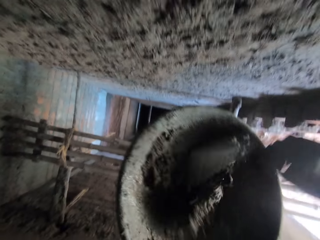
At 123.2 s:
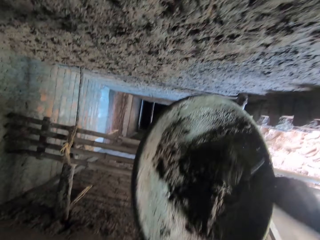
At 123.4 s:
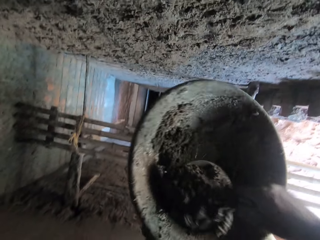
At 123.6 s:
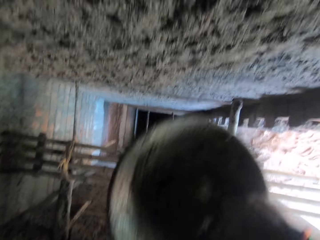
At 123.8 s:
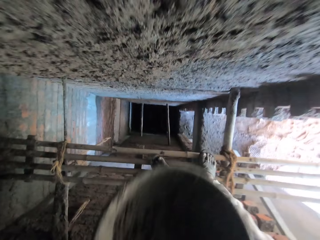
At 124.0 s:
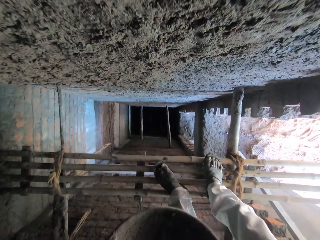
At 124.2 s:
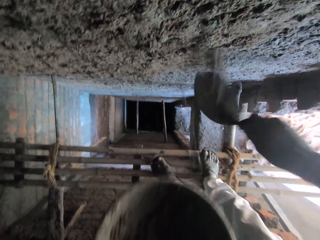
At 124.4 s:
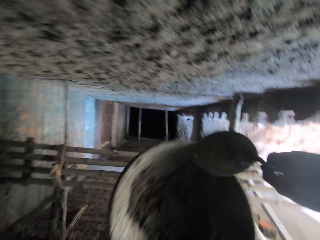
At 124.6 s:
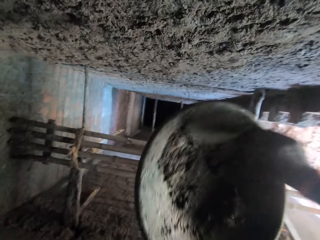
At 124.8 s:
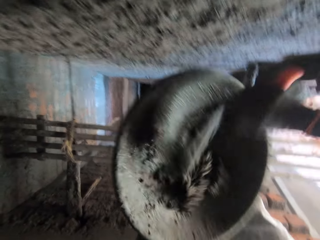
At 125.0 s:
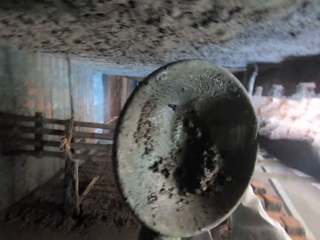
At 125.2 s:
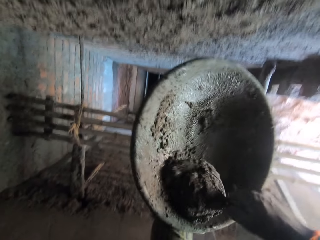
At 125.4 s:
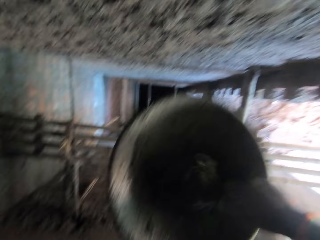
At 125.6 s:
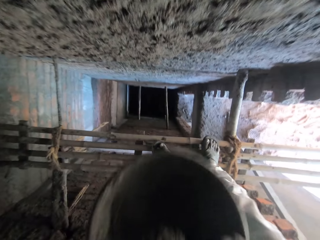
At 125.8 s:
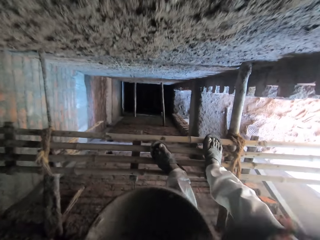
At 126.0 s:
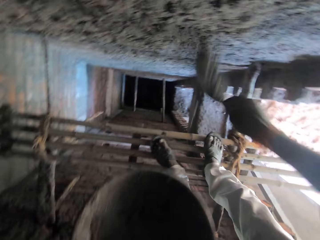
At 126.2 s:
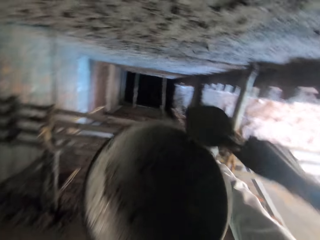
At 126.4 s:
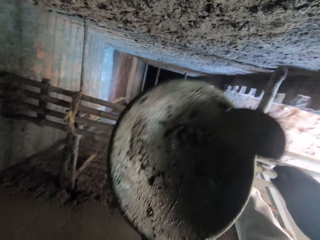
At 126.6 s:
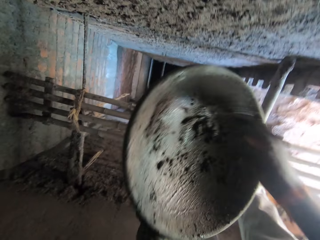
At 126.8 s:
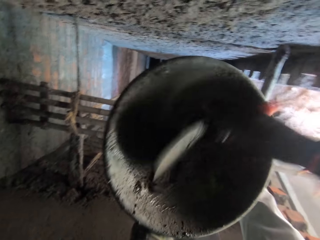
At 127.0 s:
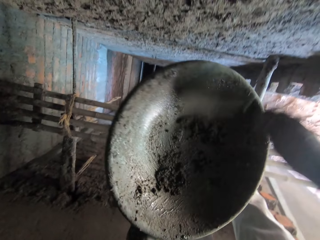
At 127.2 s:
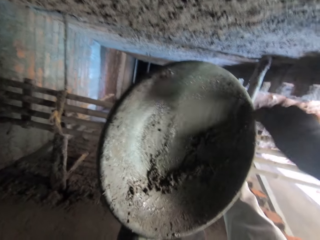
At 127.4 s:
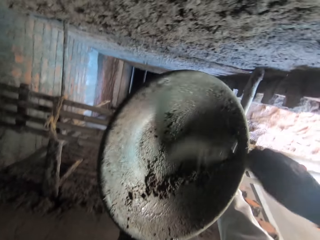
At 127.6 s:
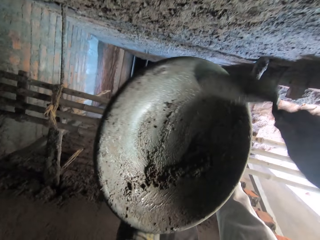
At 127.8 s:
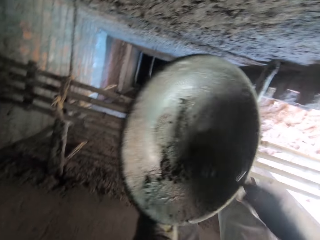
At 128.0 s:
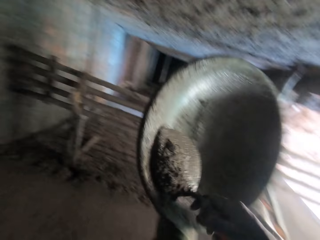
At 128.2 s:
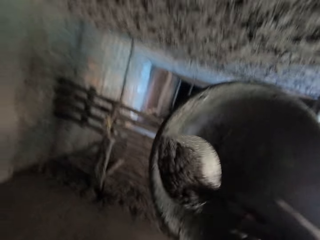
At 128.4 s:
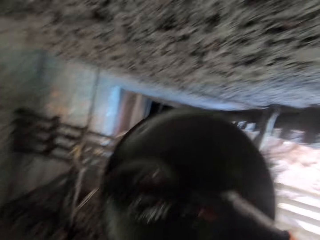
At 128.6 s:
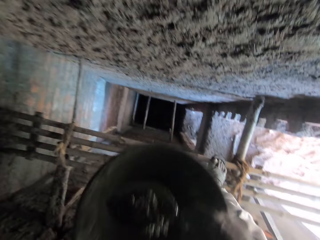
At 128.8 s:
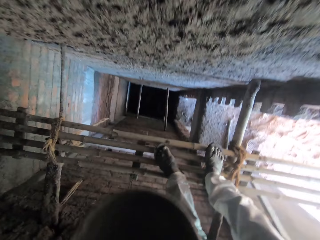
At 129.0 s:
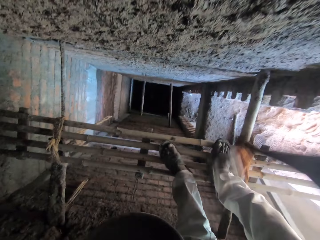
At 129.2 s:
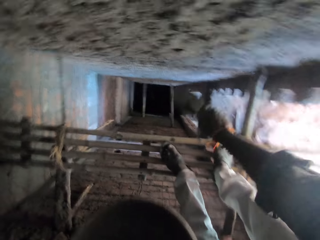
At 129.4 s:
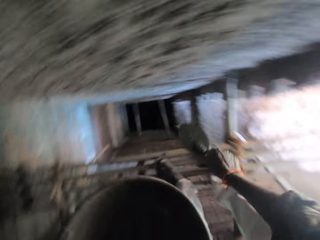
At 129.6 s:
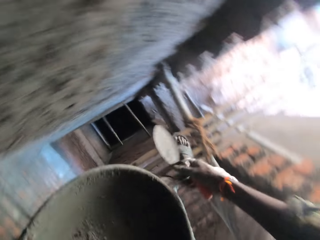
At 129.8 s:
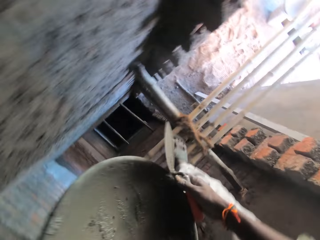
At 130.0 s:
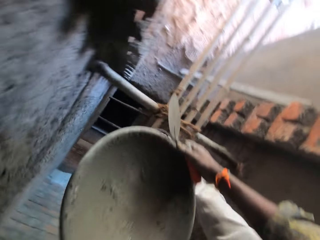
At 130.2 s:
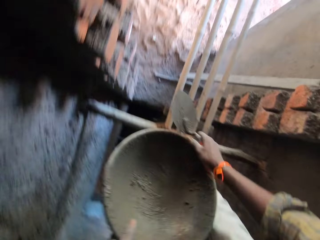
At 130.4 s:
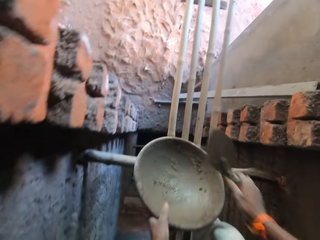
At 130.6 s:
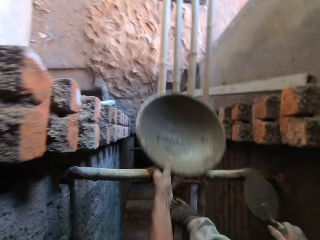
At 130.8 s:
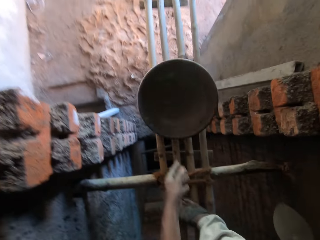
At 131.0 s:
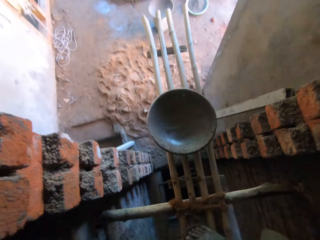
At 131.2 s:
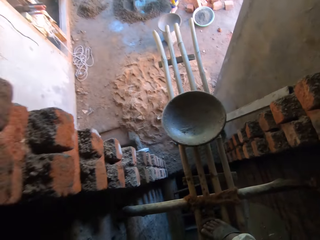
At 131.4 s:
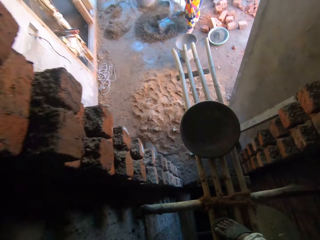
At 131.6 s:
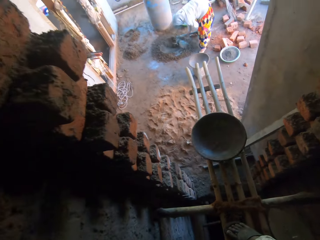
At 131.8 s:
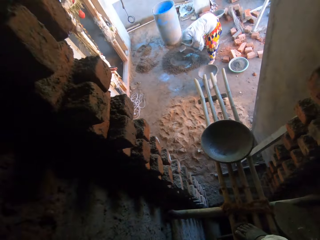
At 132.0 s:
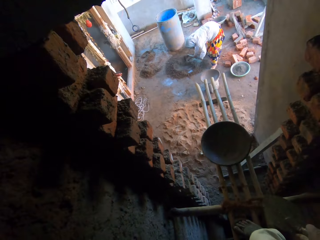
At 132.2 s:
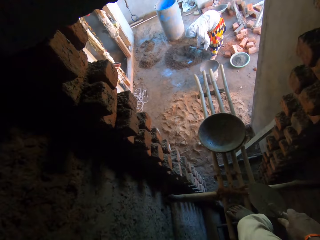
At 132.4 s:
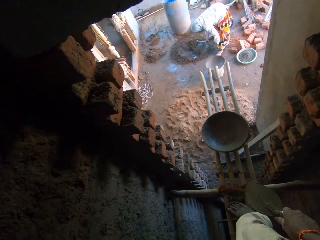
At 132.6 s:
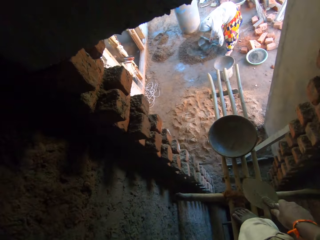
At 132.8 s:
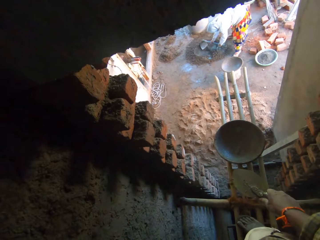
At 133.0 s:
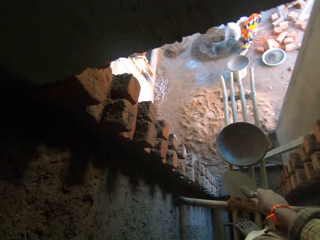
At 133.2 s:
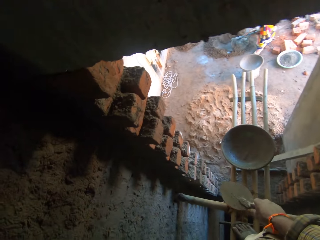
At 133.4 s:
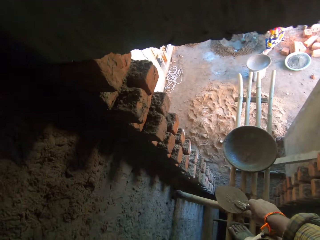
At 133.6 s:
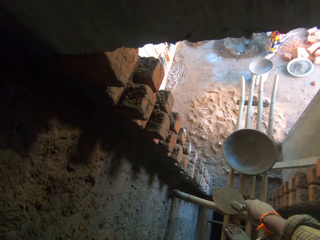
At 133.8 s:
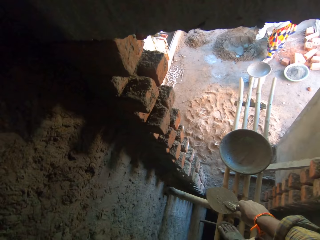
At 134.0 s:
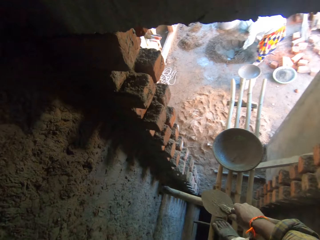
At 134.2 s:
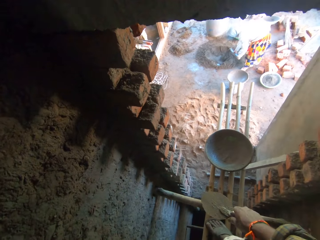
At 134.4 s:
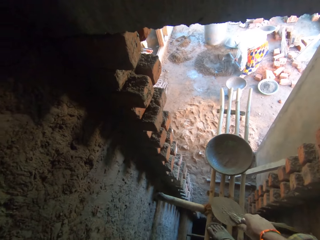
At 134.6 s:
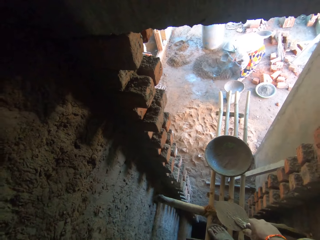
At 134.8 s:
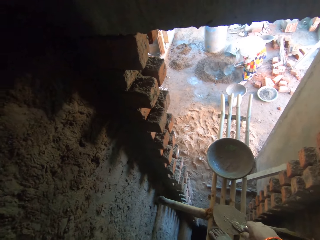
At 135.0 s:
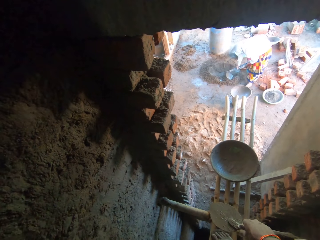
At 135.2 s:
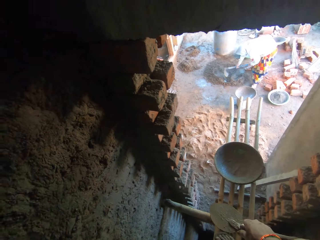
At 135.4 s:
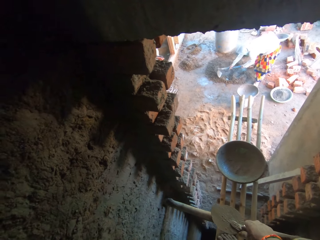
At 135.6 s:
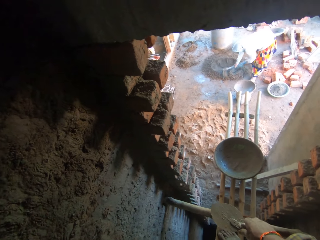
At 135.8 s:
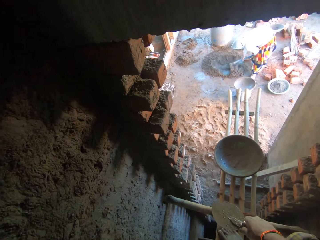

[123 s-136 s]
The camera wearer takes mortar from the head pan with the hand trowel in his right hand. He plasters the mortar on the wall with the hand trowel in his right hand. He takes mortar from the head pan with the hand trowel in his right hand. He plasters the mortar on the wall with the hand trowel in his right hand. He takes mortar from the head pan with the hand trowel in his right hand. He plasters the mortar on the wall with the hand trowel in his right hand. He drops the head pan on the scaffold with his left hand. The woman mixes the mortar on the floor with a hoe in both hands.

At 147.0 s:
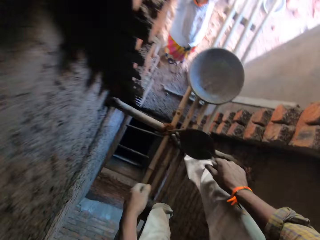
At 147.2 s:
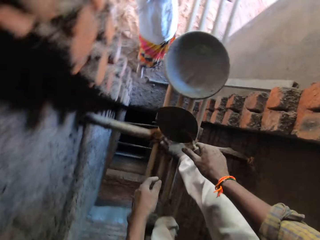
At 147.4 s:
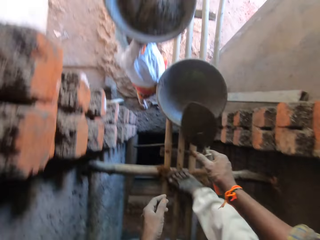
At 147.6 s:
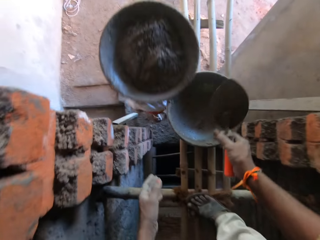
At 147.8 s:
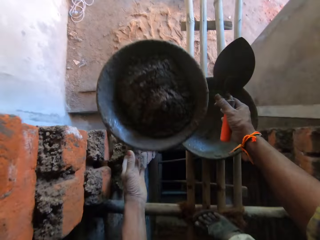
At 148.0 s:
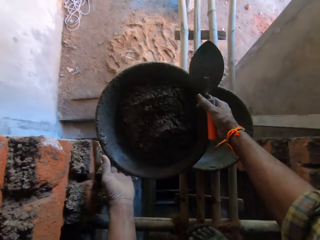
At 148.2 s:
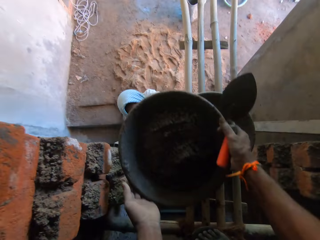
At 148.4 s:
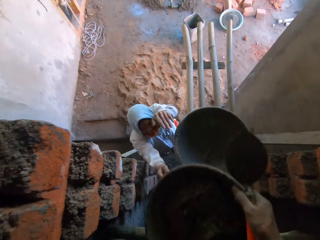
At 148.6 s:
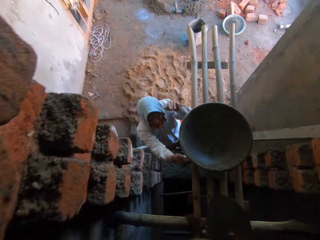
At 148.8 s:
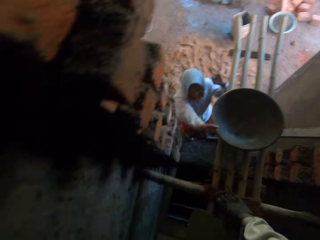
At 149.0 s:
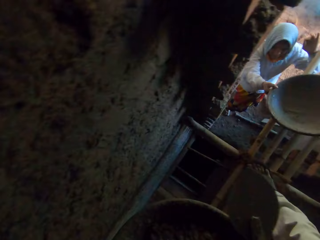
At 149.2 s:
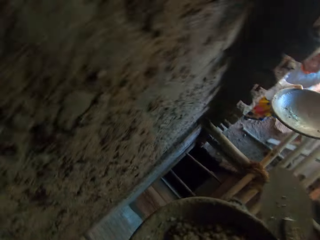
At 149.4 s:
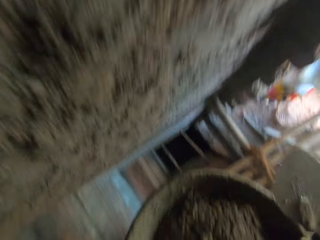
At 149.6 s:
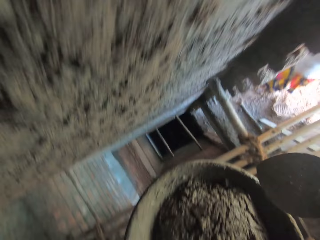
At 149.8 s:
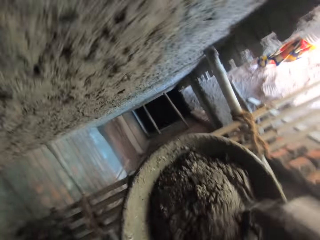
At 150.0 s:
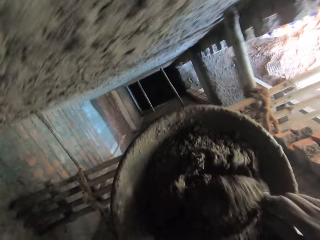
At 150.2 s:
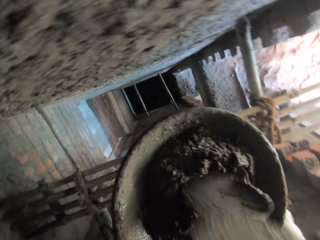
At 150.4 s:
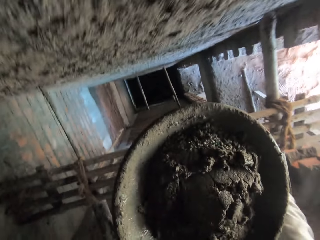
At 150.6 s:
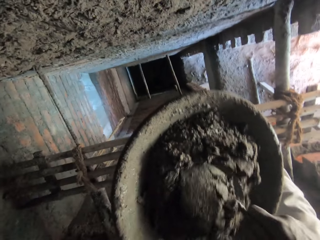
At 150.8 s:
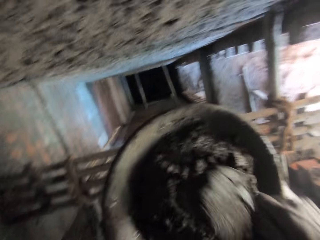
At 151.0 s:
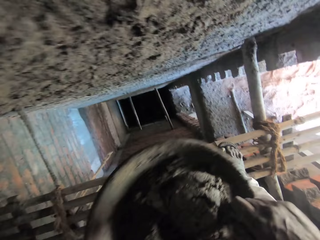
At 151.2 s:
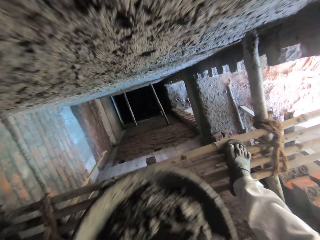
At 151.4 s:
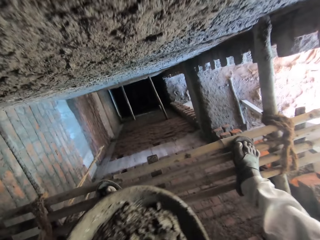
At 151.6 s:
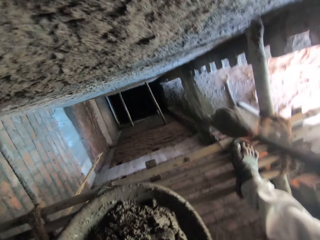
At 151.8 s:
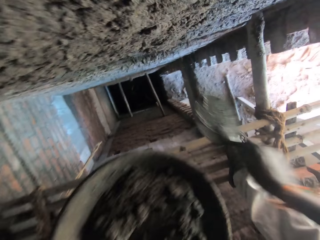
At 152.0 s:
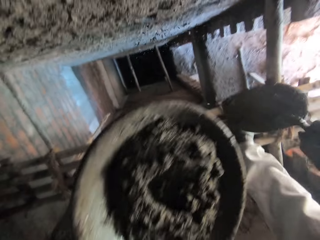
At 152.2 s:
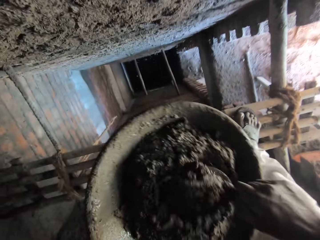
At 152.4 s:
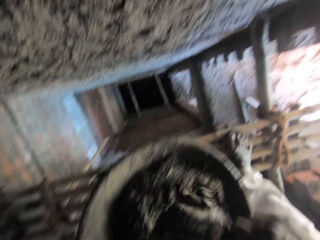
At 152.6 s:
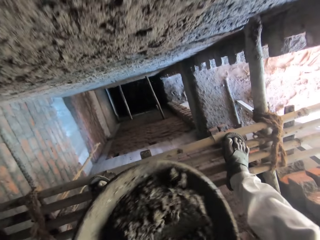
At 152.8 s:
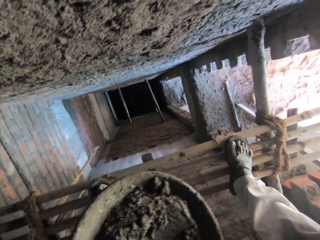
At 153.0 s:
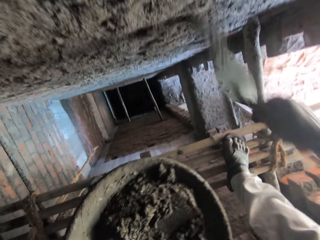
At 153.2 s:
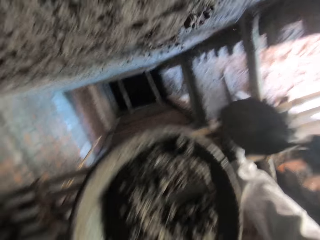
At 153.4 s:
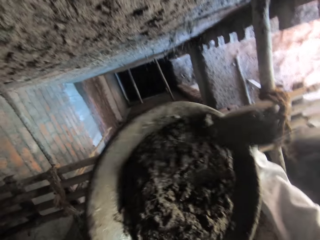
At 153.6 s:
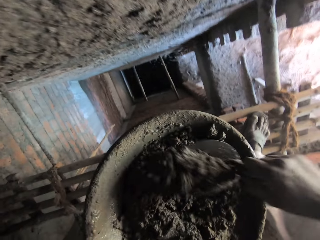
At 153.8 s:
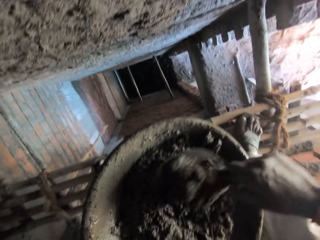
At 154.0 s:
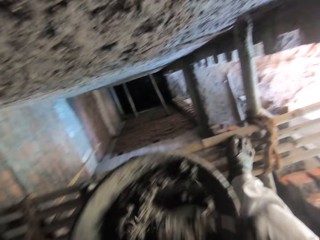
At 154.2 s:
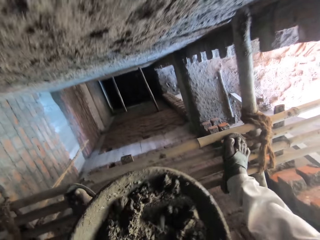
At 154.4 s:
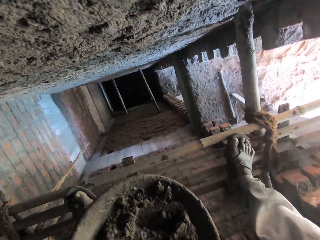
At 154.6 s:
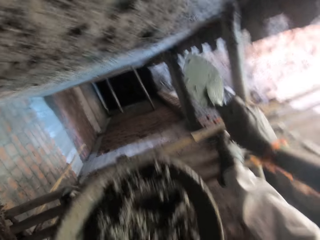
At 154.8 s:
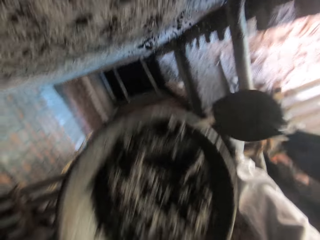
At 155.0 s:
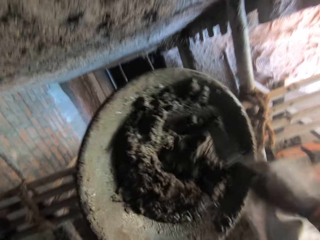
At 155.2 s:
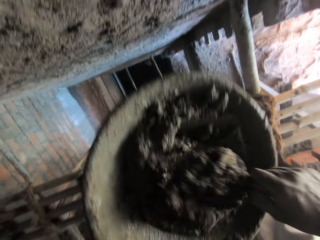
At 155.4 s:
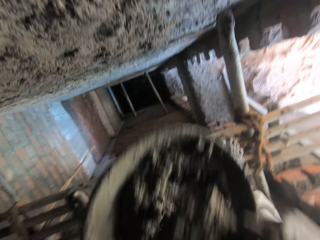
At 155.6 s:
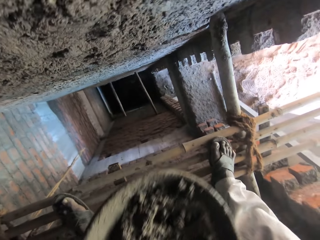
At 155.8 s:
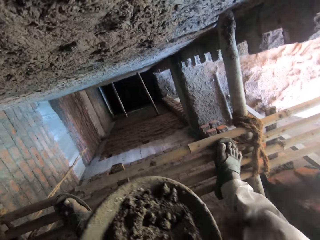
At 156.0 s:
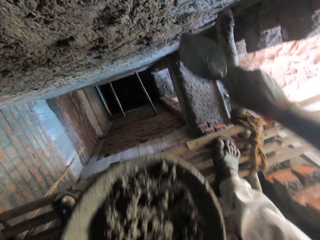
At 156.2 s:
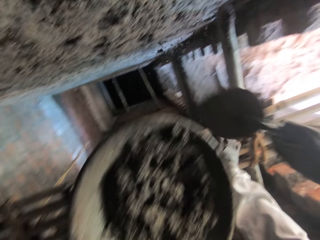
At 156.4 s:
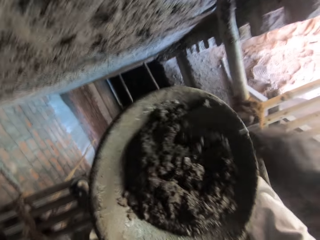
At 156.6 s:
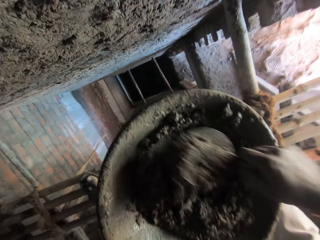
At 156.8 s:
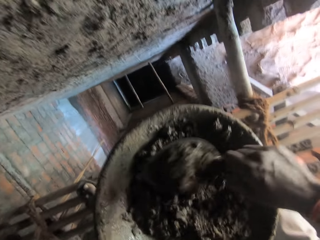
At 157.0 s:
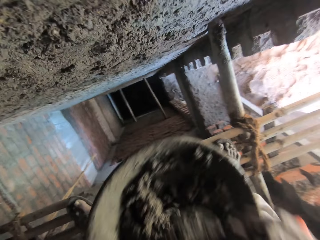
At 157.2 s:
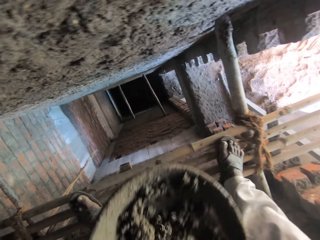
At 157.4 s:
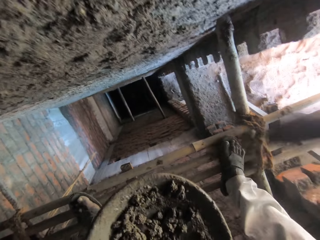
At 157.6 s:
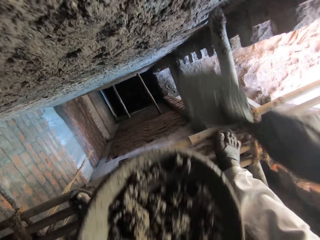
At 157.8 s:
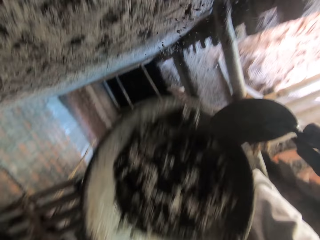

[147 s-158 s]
The woman passes the head pan or cement mixture basin of mortar to the camera wearer with both hands. She picks the cement mixture basin from the wood railing. The camera wearer mixes the mortar in the head pan with the hand trowel in his right hand. He throws the cement mixture against the wall with a brick trowel. He takes mortar from the head pan with the hand trowel in his right hand. He plasters the mortar on the wall with the hand trowel in his right hand. He takes mortar from the head pan with the hand trowel in his right hand. He plasters the mortar on the wall with the hand trowel in his right hand. He takes mortar from the head pan with the hand trowel in his right hand. He plasters the mortar on the wall with the hand trowel in his right hand. He takes mortar from the head pan with the hand trowel in his right hand. He plasters the mortar on the wall with the hand trowel in his right hand. He takes mortar from the head pan with the hand trowel in his right hand. He plasters the mortar on the wall with the hand trowel in his right hand.
